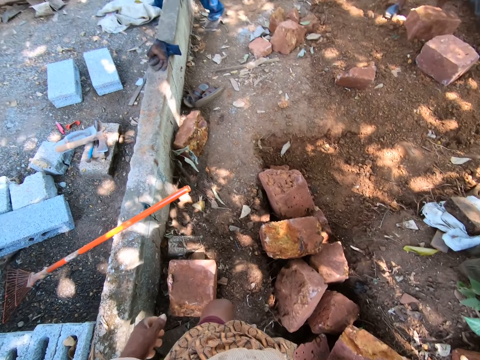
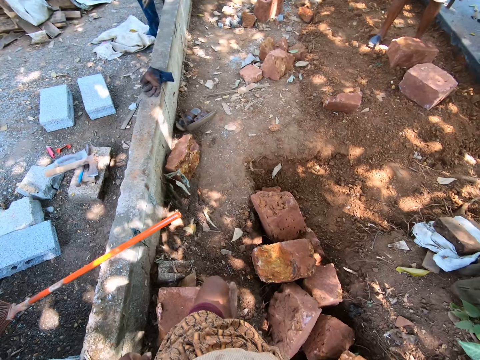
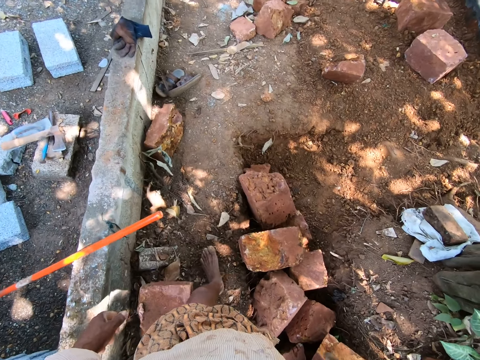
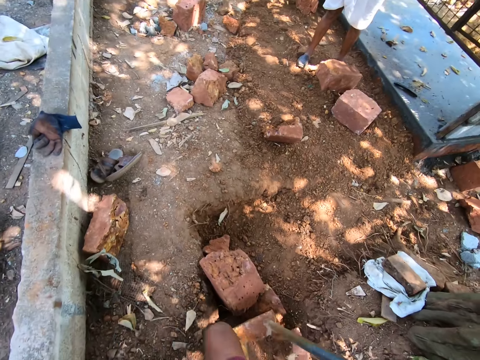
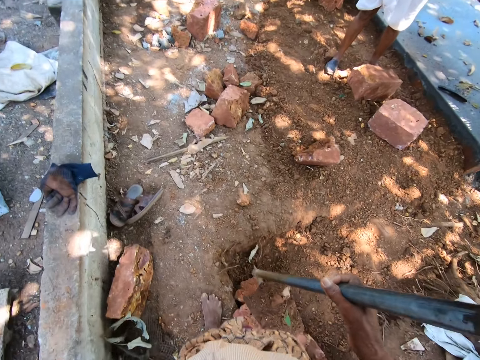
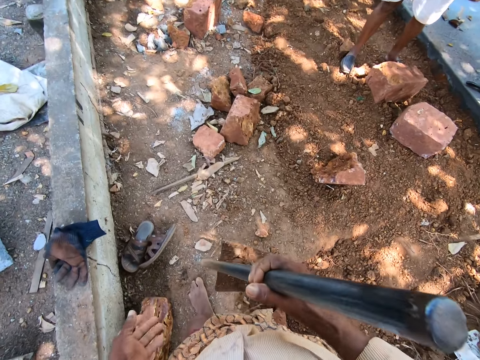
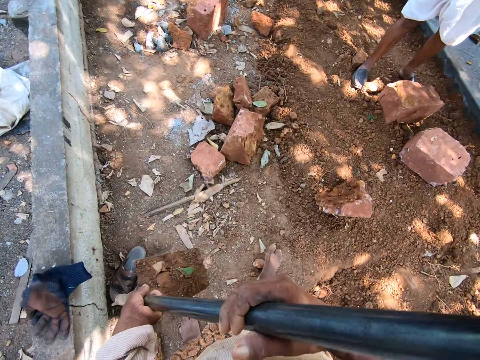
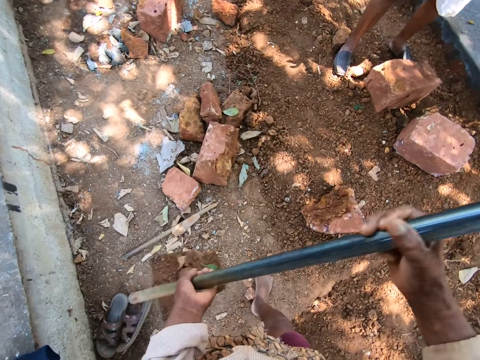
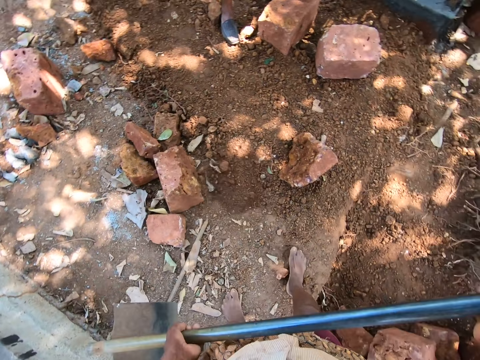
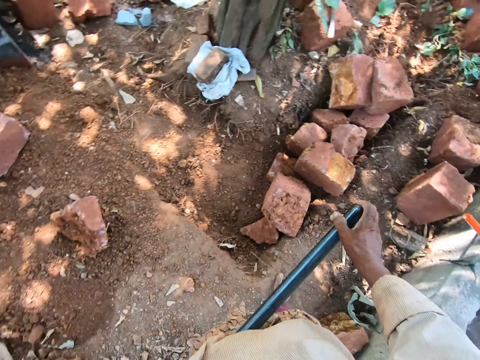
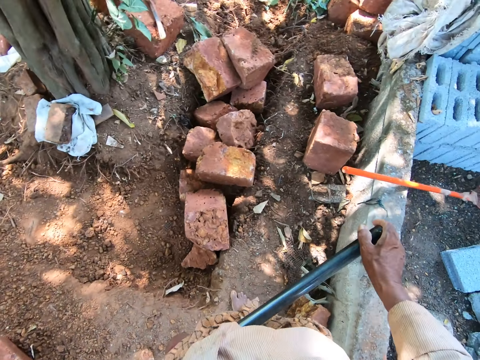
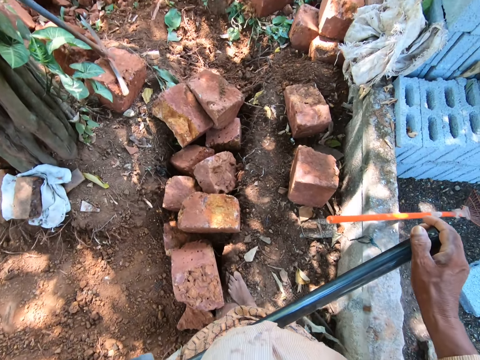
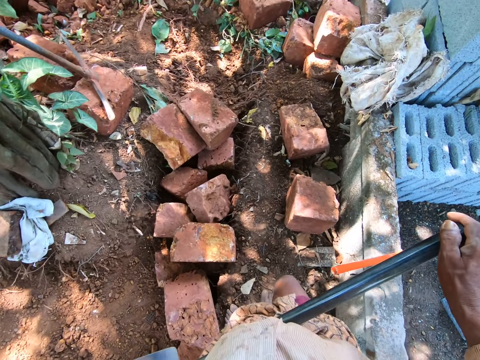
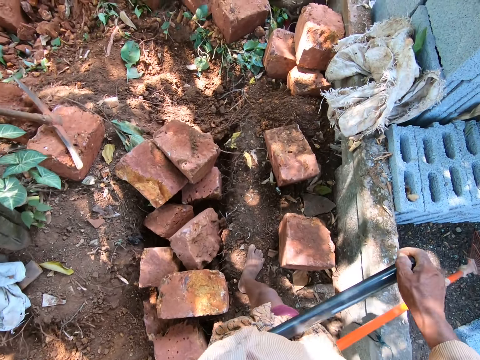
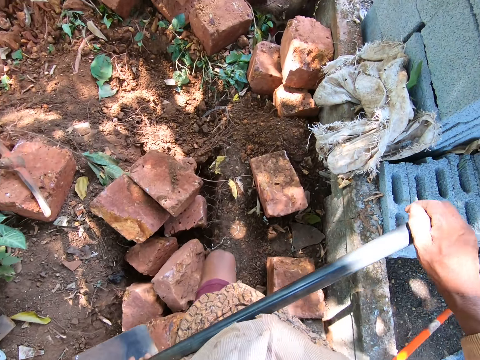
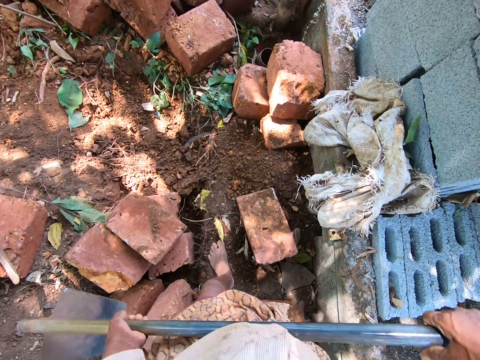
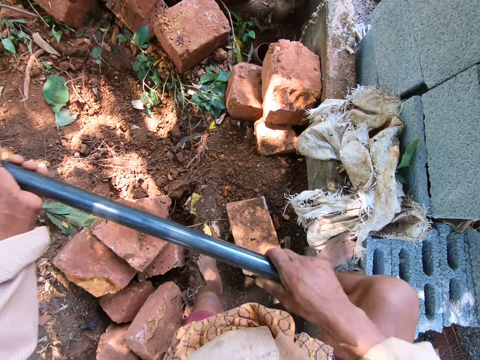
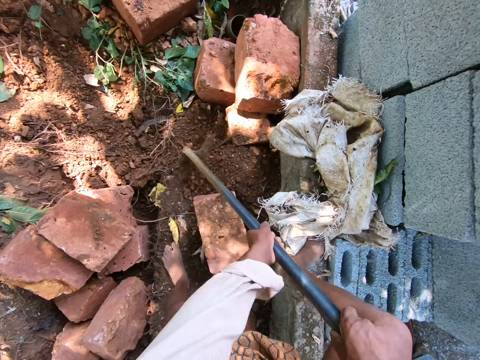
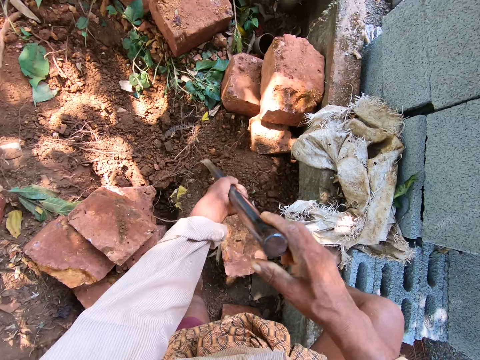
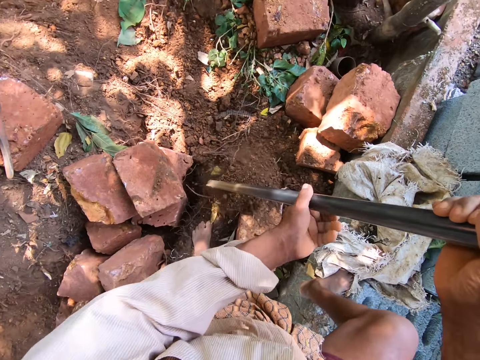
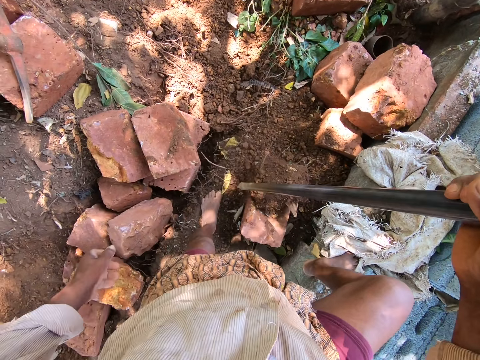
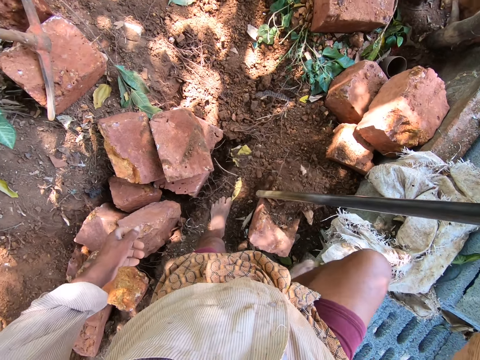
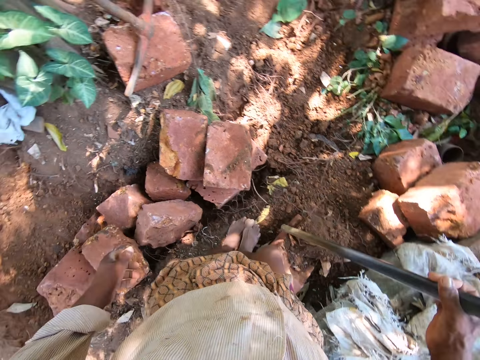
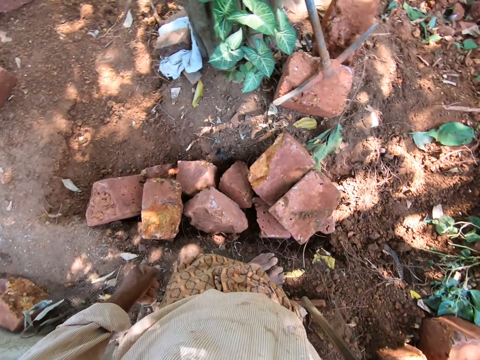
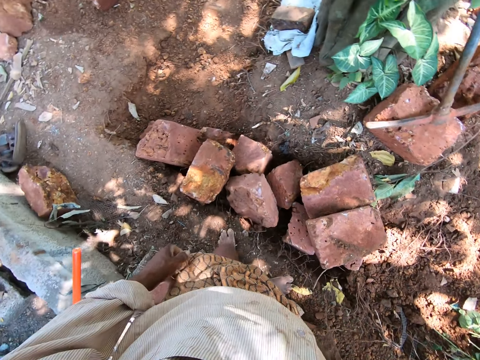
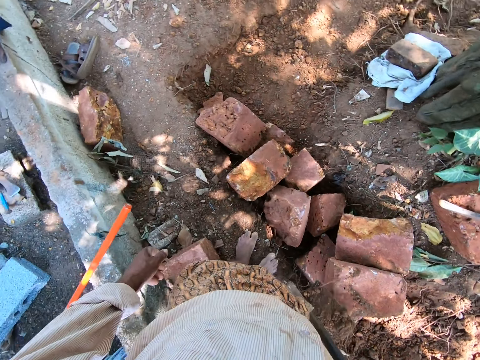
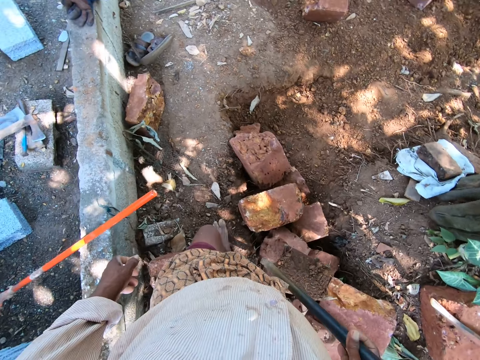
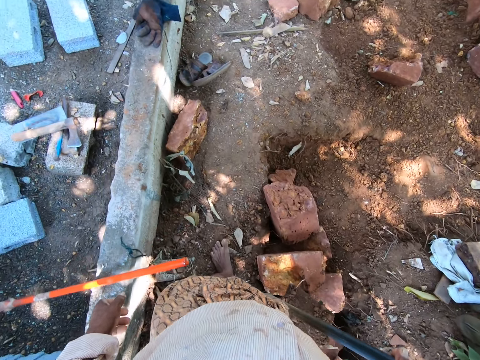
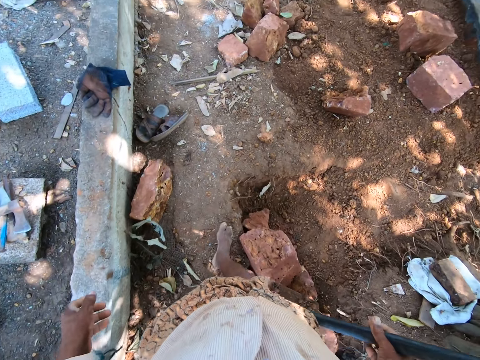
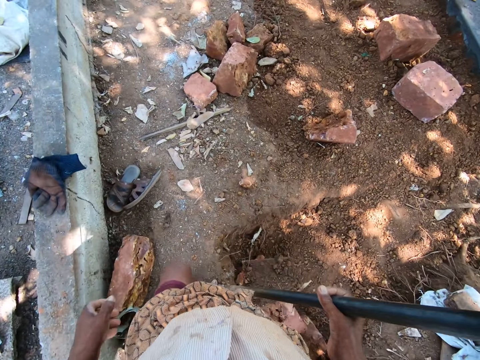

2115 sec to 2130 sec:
The camera wearer holds the hoe with his hands. He pours the sand or soil in the hoe on the ground with his hands. He moves around. He places his right leg on a concrete fence. He packs sand from the ground with the hoe in his hands. He lifts the hoe from the ground with his hands. He holds the hoe with his right hand. He places the hoe on a brick block with his right hand. He carries the hoe with the soil. He places his right leg on the ground. He lifts the hoe from the brick block with his right hand.

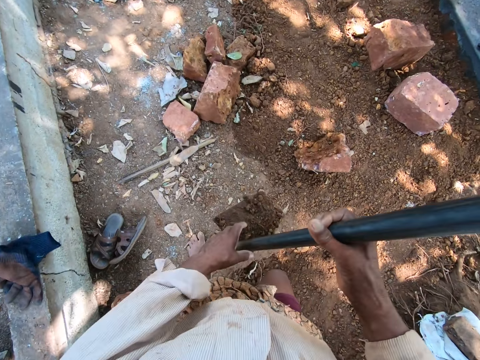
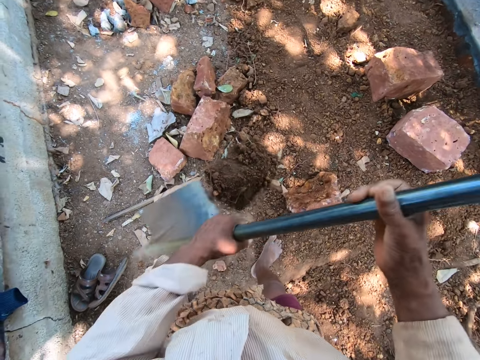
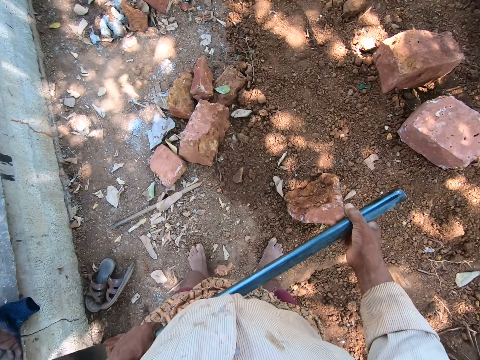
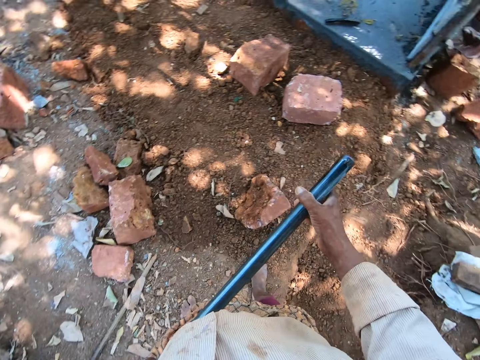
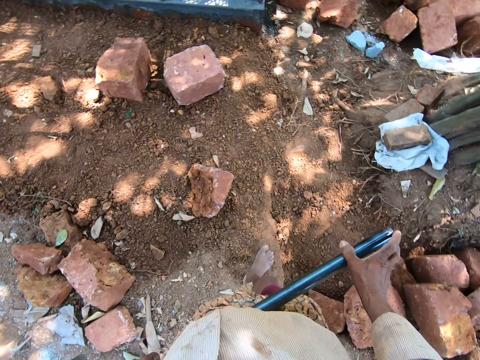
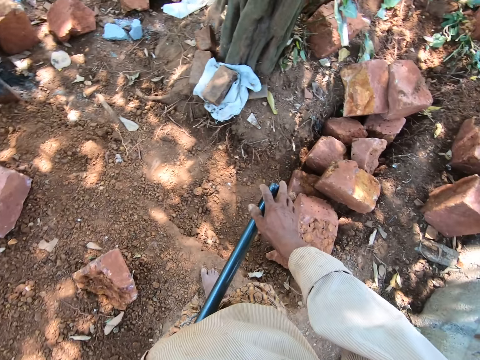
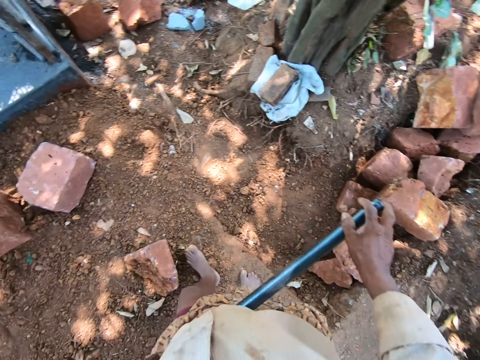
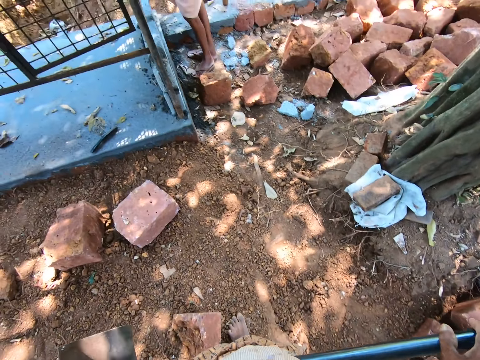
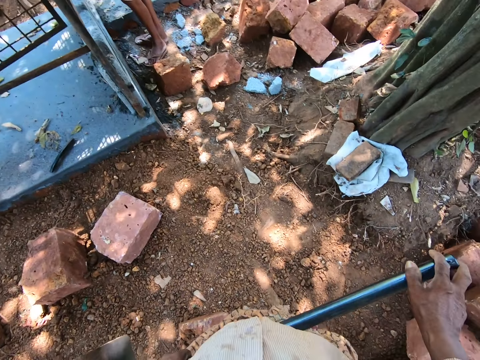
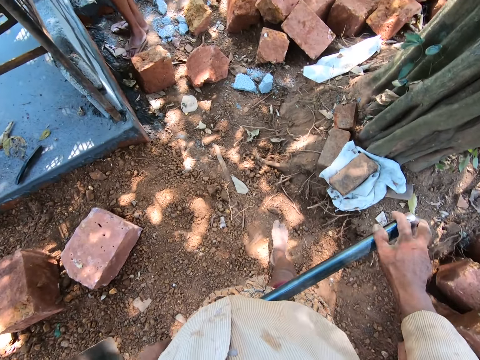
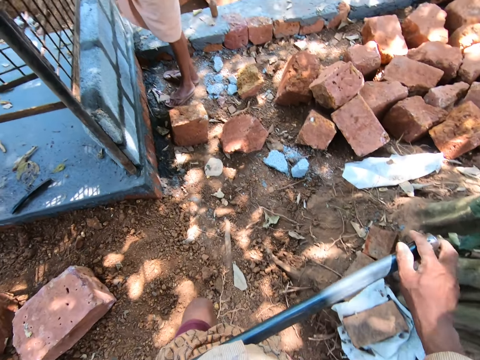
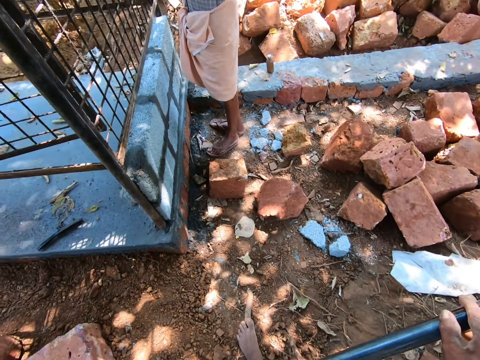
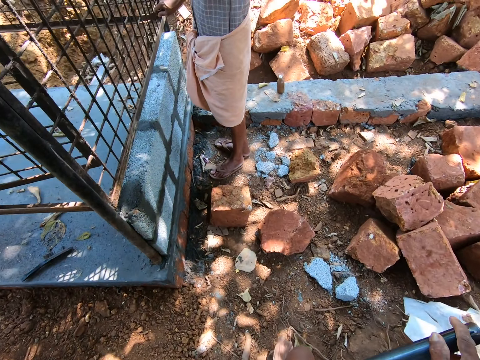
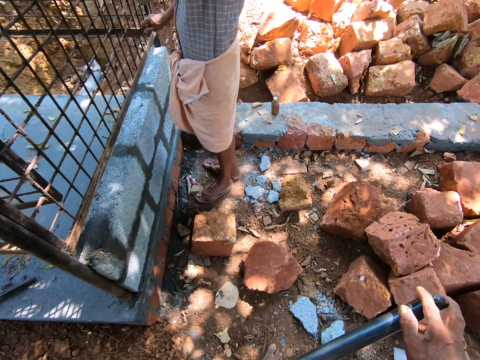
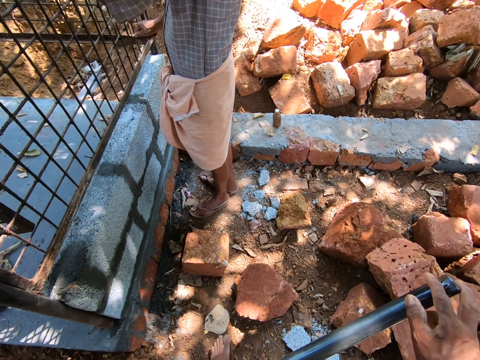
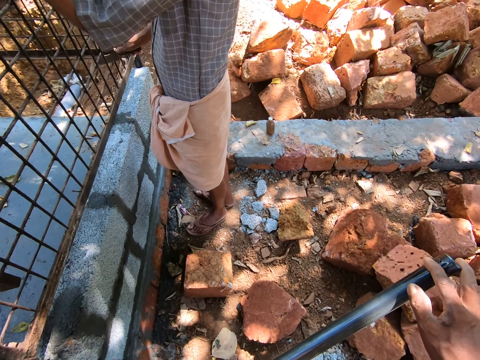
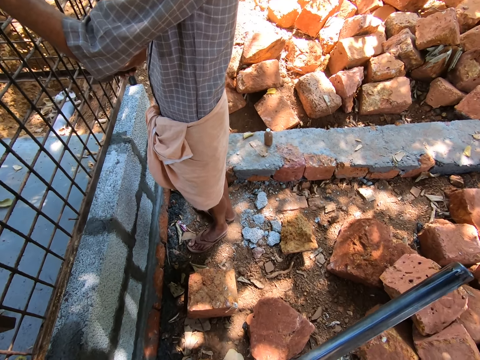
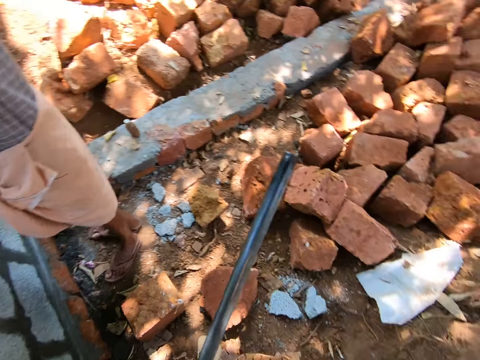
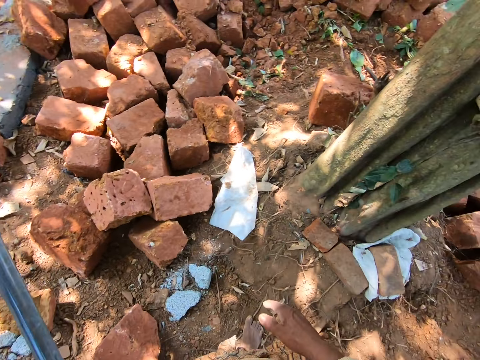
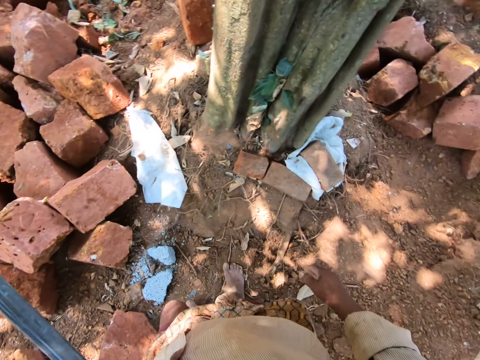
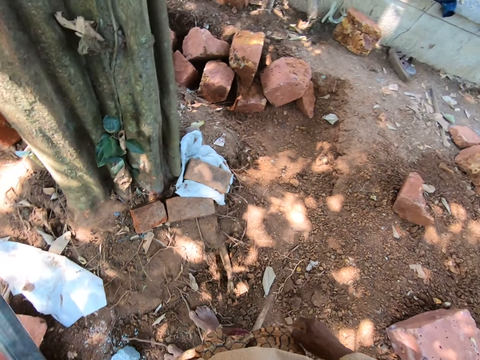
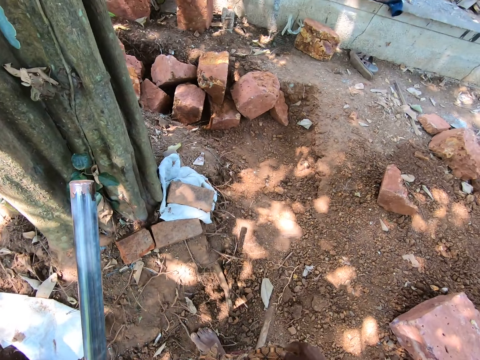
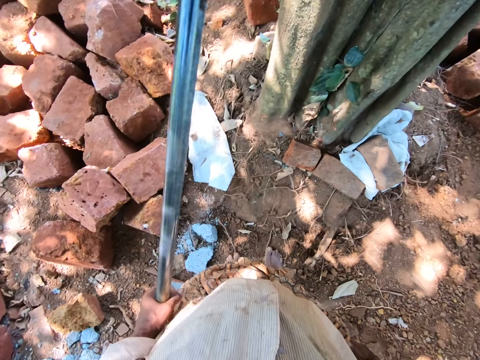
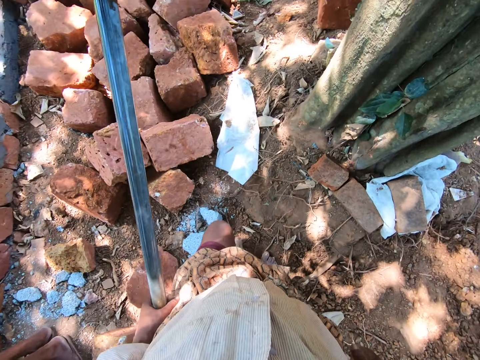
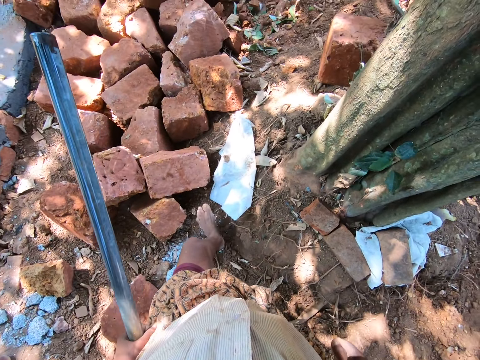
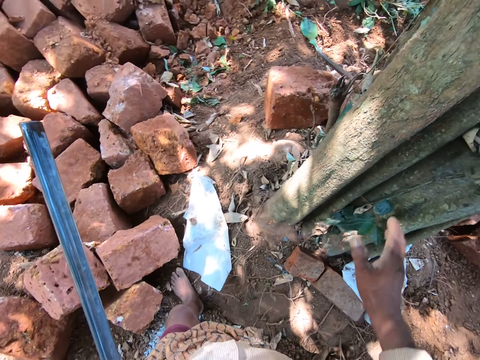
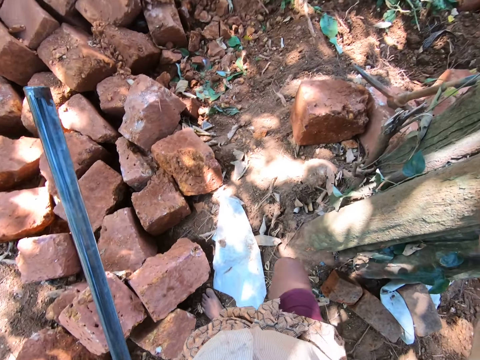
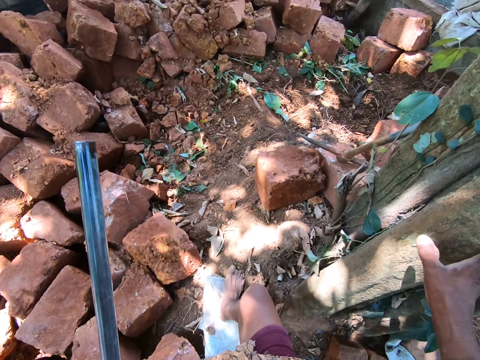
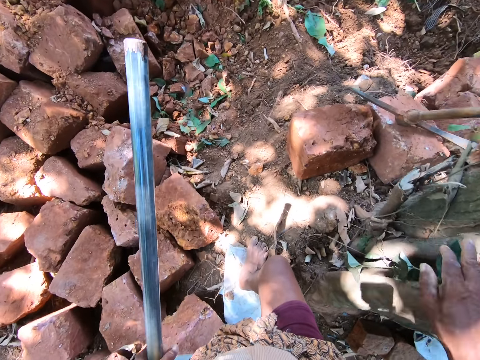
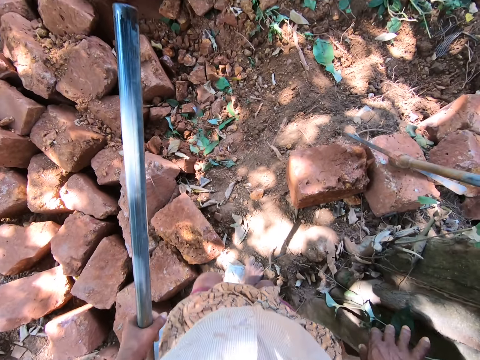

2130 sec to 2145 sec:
The camera wearer holds the hoe with his hands. He pours the sand on the ground with the hoe in his hands. He moves around. He converses with a man. The man holds the iron mesh with his right hand and holds the iron mesh with his left hand. The camera wearer looks around. He moves around. He holds the tree with his right hand.
